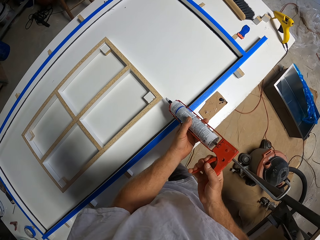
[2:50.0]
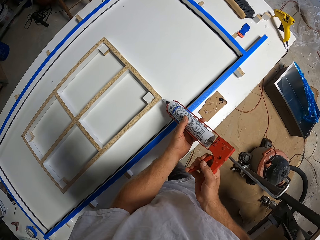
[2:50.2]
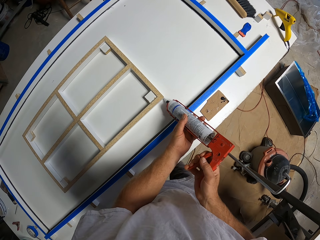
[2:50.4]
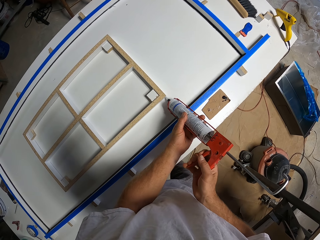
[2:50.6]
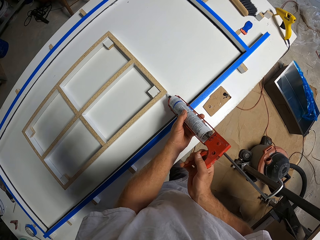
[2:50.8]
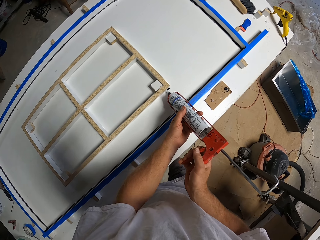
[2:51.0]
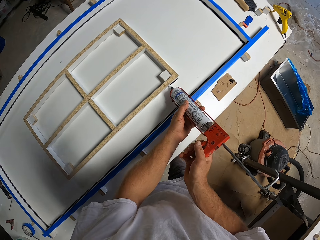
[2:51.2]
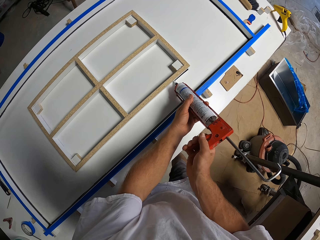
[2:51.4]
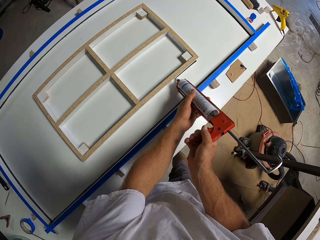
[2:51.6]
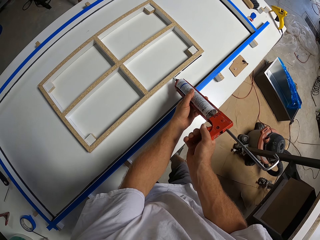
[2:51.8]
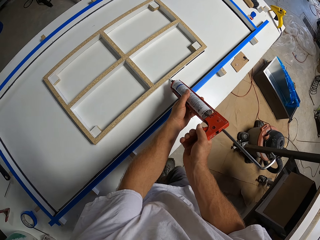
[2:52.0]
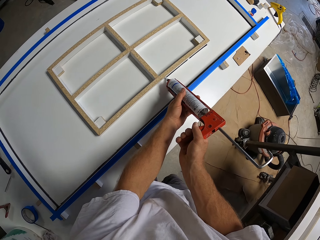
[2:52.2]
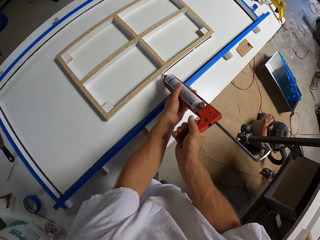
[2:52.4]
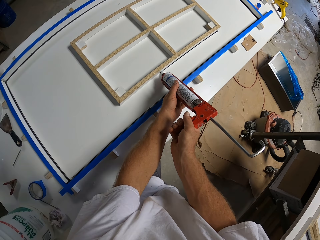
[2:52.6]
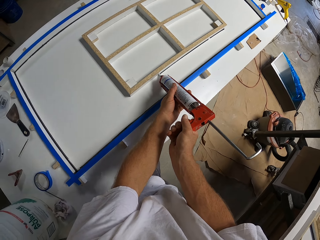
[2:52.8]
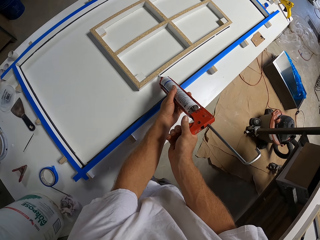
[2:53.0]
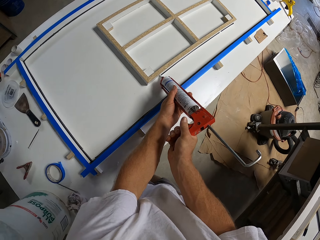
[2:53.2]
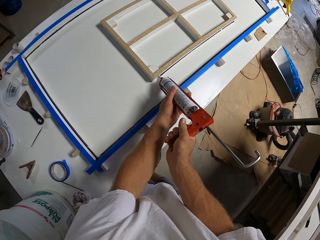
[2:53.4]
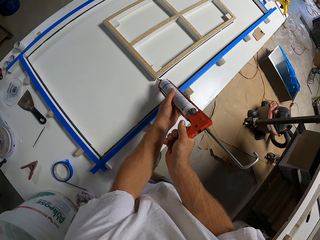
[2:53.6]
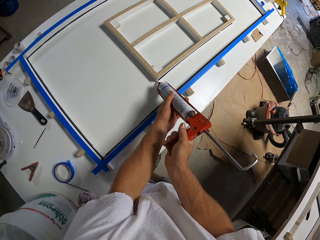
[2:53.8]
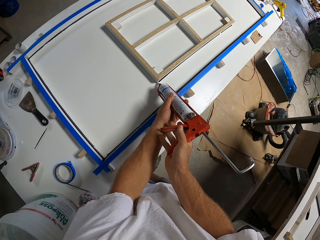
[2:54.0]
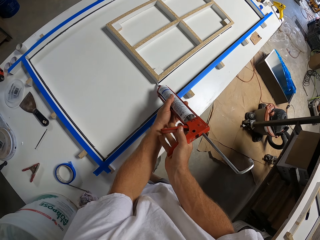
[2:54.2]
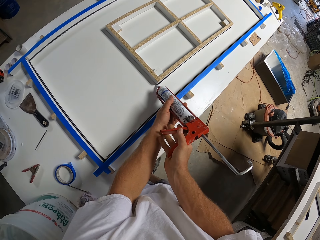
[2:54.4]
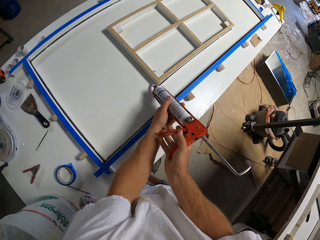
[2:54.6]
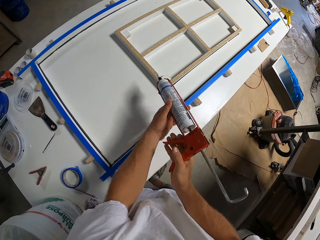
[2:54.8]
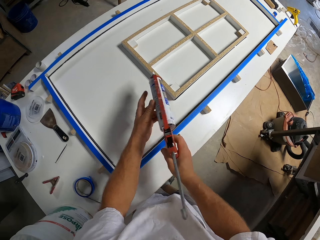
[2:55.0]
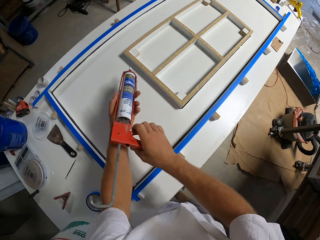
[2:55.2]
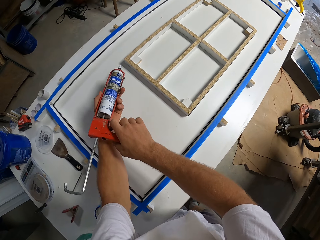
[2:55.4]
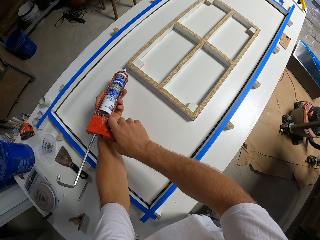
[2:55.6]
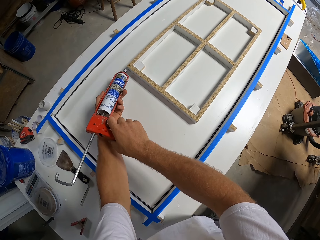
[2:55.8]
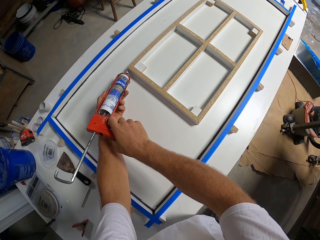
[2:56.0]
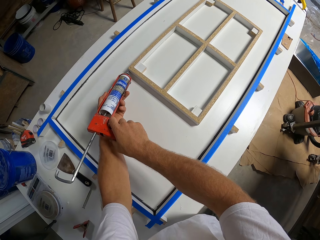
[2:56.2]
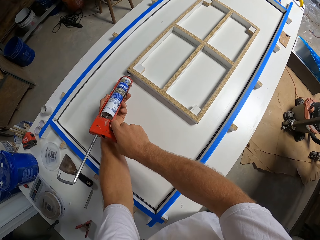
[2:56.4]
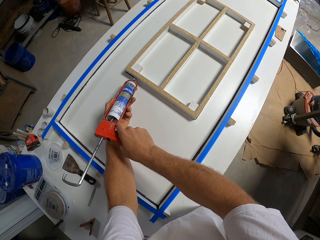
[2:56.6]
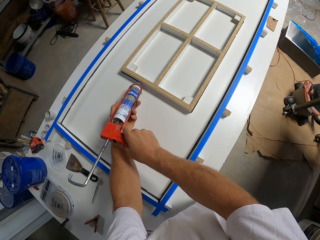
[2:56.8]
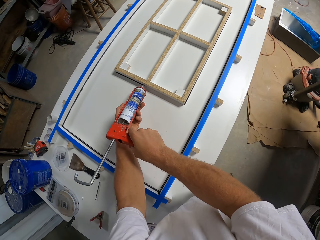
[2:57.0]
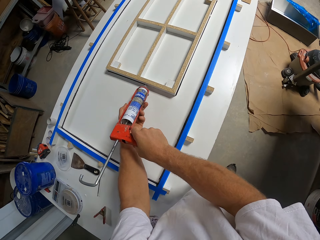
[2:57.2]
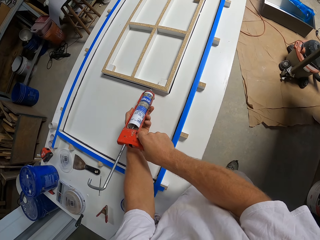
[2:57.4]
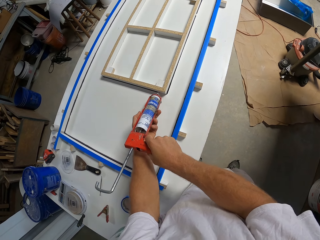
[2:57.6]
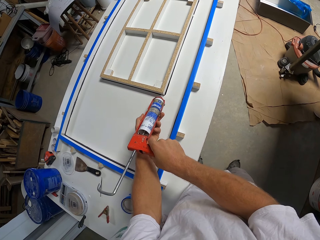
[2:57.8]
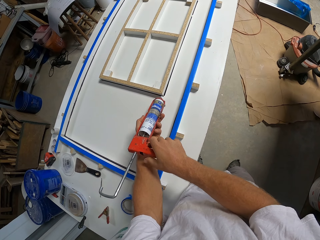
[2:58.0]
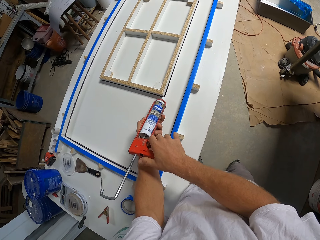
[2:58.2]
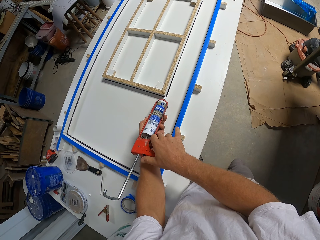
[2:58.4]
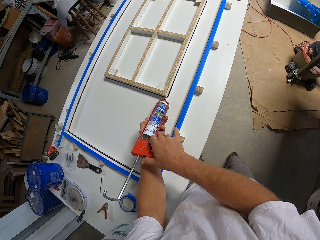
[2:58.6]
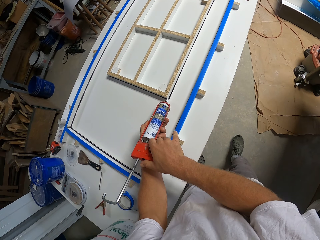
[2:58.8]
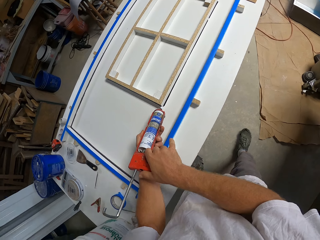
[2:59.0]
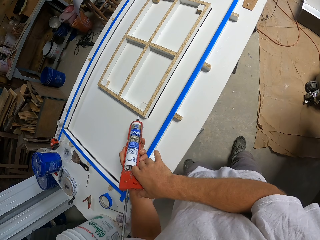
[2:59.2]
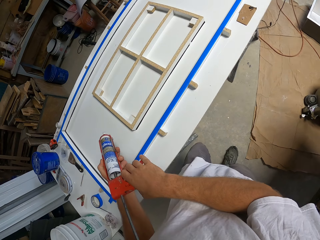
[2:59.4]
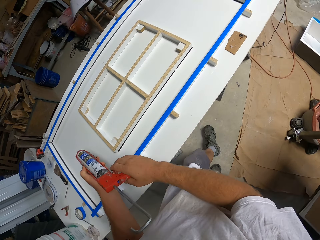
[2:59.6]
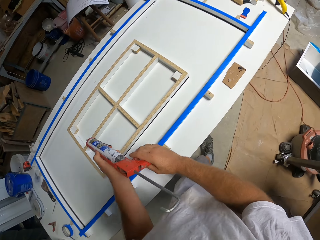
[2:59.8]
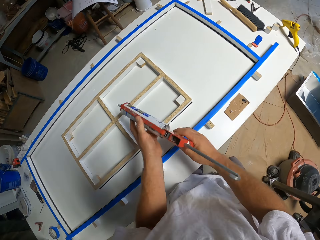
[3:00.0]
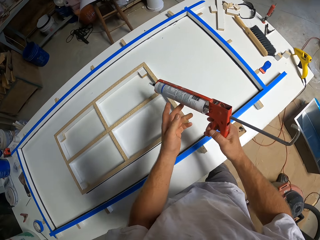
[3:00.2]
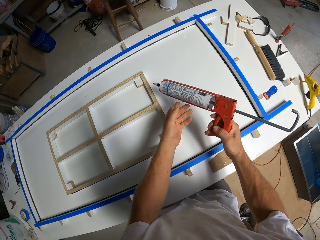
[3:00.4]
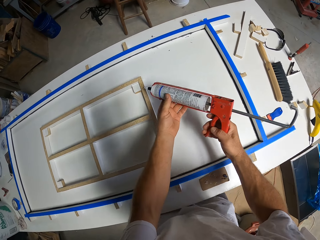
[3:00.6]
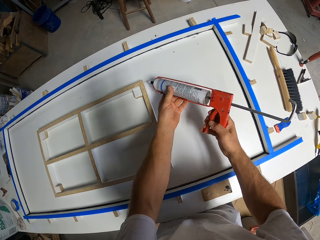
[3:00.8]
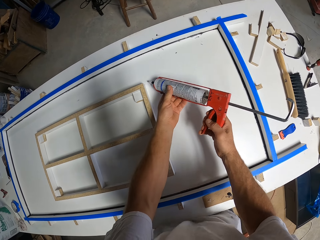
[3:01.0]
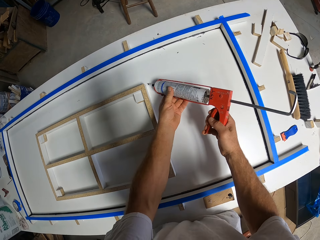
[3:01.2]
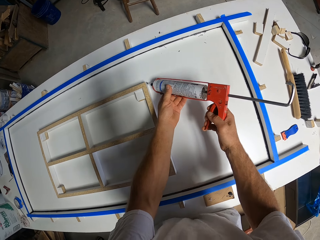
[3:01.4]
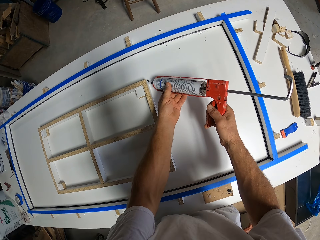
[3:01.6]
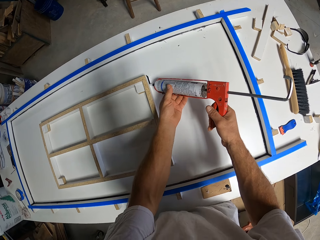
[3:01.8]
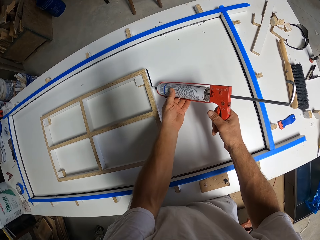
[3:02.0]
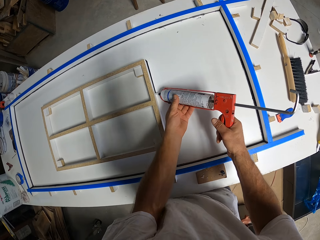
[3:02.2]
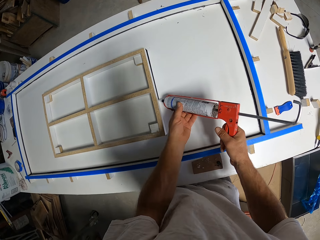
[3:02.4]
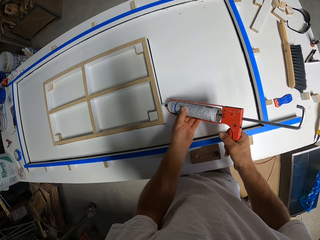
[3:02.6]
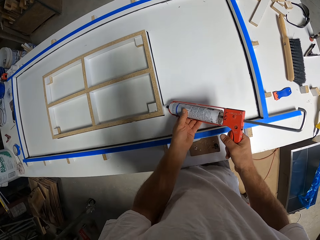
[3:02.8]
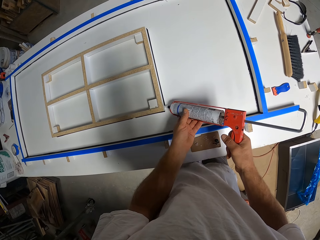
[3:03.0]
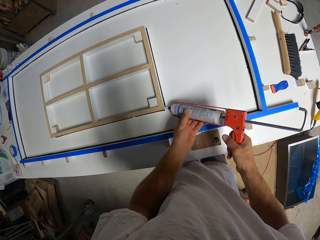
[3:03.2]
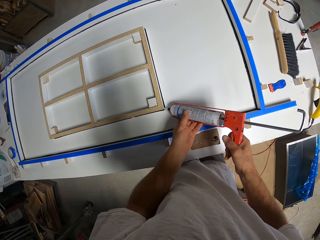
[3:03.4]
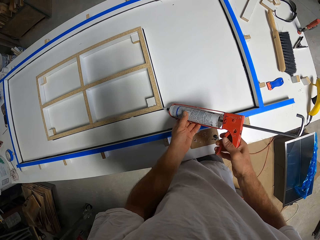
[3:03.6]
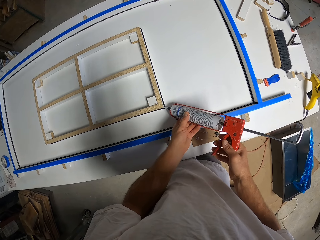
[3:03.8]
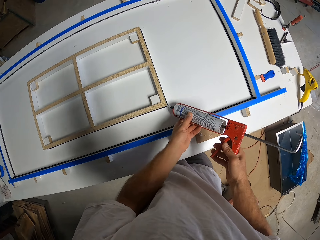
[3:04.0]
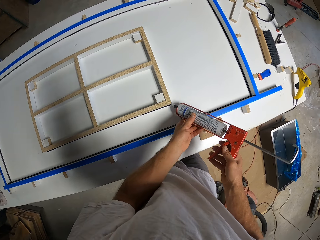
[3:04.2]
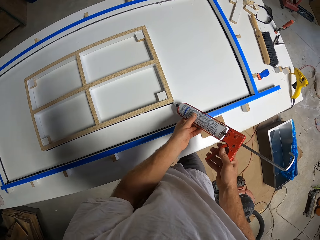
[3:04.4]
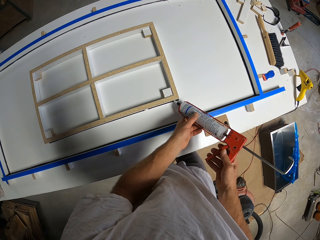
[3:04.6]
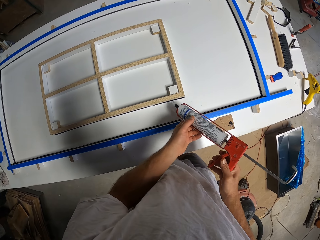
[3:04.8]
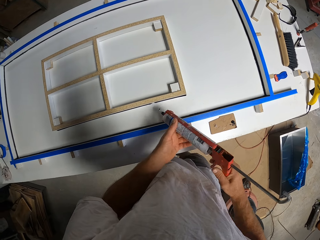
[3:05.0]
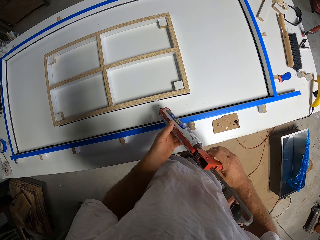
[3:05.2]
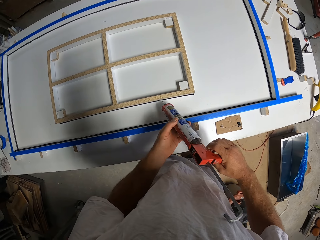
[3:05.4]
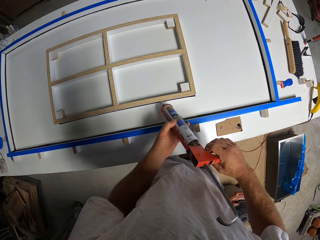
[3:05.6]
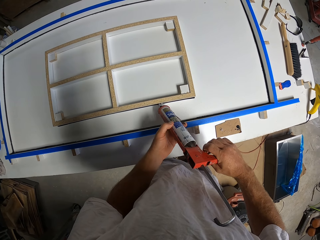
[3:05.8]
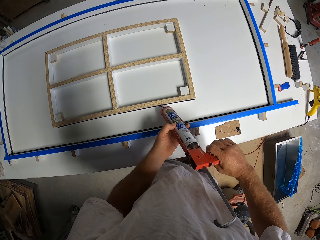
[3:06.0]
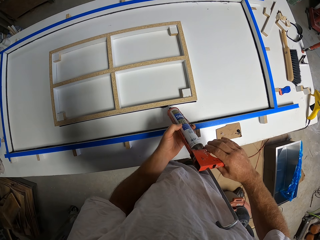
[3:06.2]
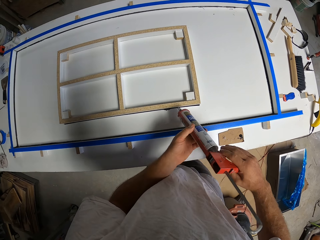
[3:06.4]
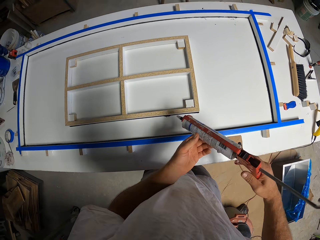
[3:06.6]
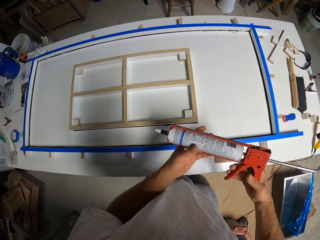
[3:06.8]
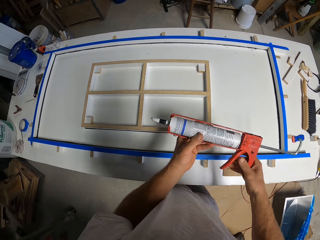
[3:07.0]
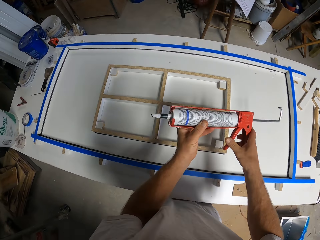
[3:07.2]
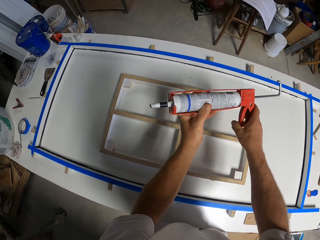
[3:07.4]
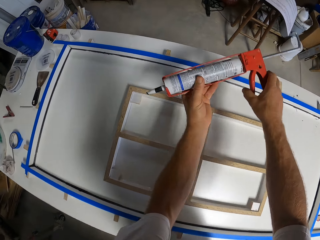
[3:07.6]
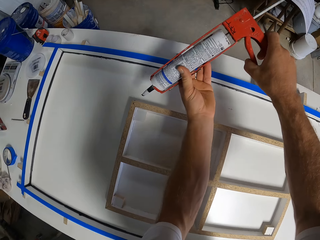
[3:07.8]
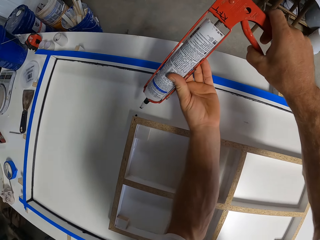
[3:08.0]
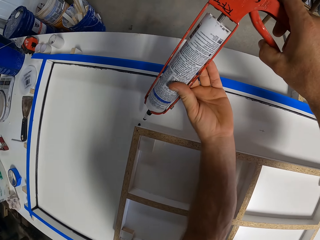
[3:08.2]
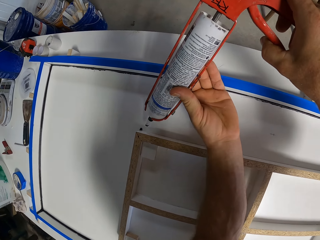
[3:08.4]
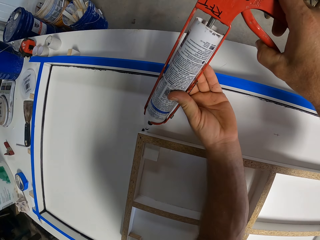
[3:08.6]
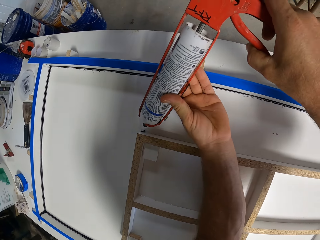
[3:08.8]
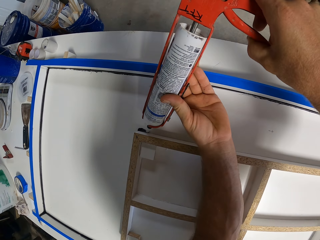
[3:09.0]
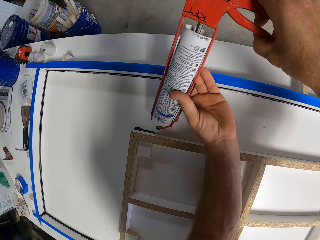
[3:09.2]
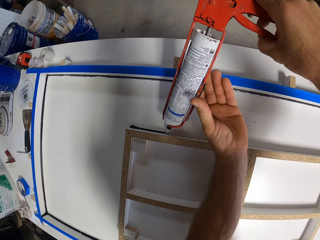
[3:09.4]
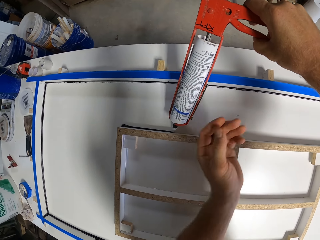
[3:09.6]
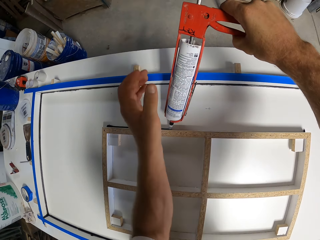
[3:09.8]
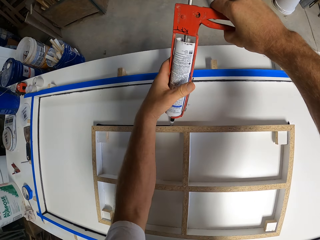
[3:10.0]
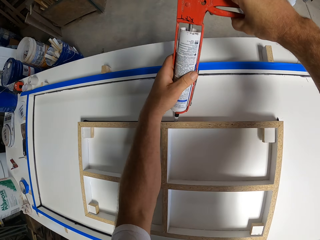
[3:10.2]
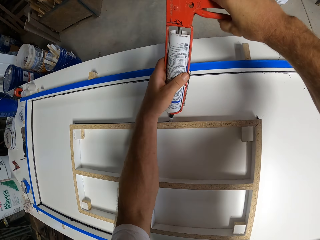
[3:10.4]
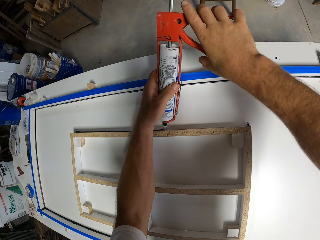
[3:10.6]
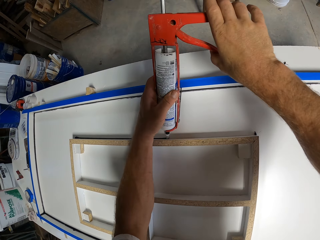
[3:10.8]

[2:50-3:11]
The camera wearer applies adhesive on the wood with an adhesive gun. They mark along the window frame. They pull the adhesive gun off the wood. They apply adhesive on the wood with the adhesive gun. They mark along the window frame. They pull the adhesive gun off the wood. They apply adhesive on the wood with the adhesive gun. They mark along the window frame. They pull the adhesive gun off the wood. They mark along the window frame. They apply adhesive on the wood with the adhesive gun.
